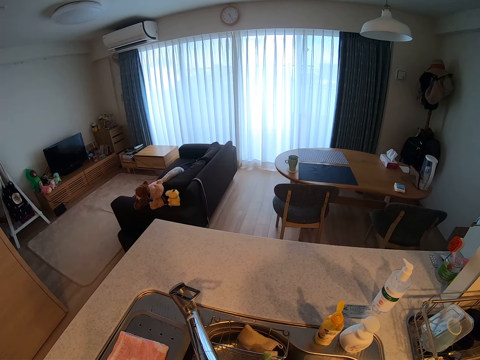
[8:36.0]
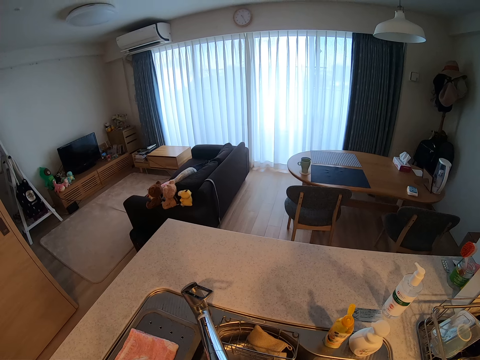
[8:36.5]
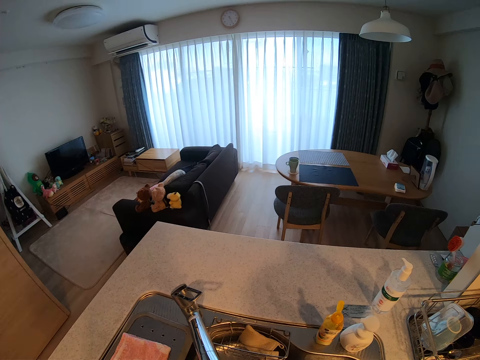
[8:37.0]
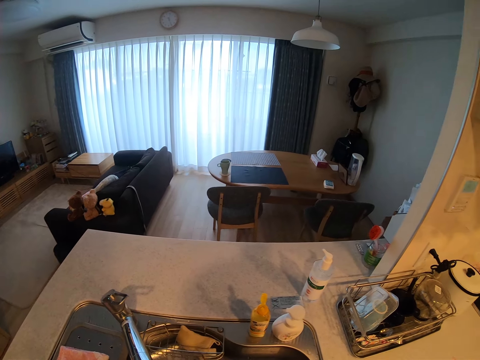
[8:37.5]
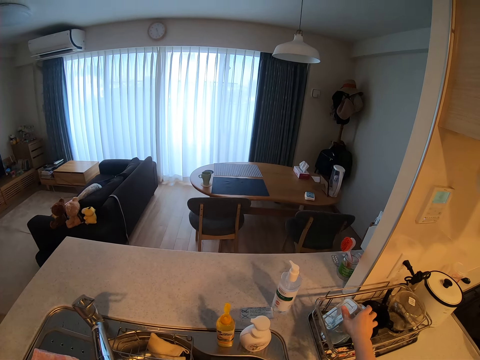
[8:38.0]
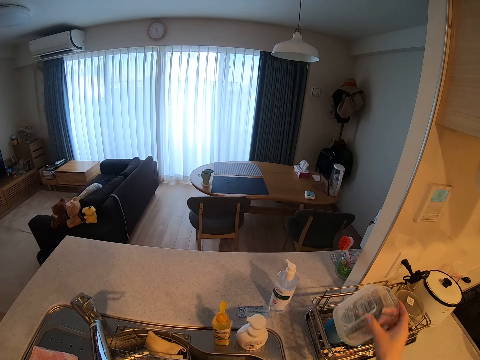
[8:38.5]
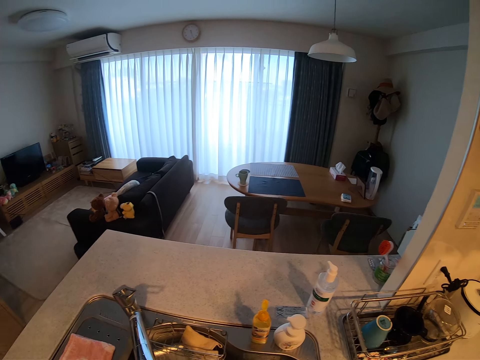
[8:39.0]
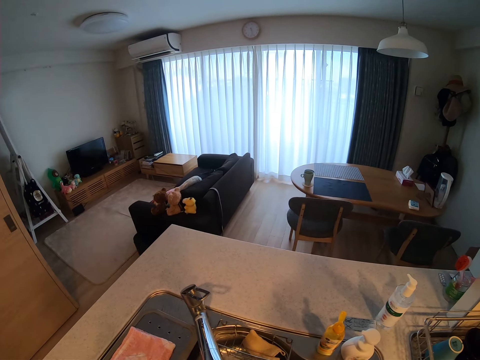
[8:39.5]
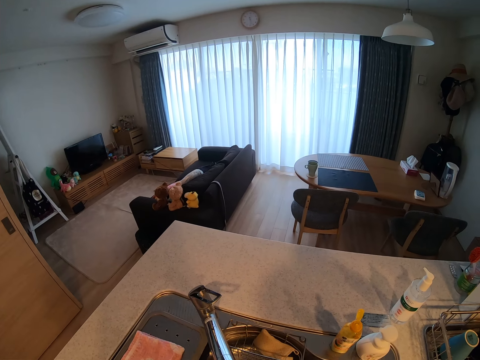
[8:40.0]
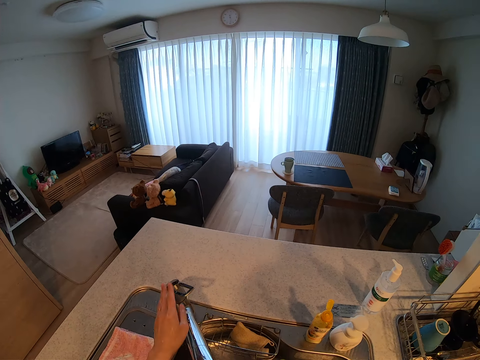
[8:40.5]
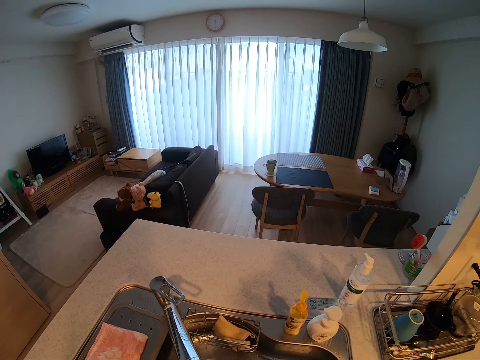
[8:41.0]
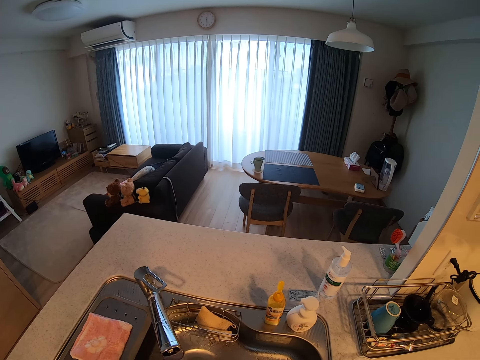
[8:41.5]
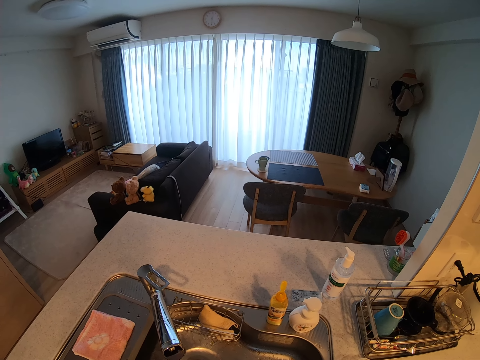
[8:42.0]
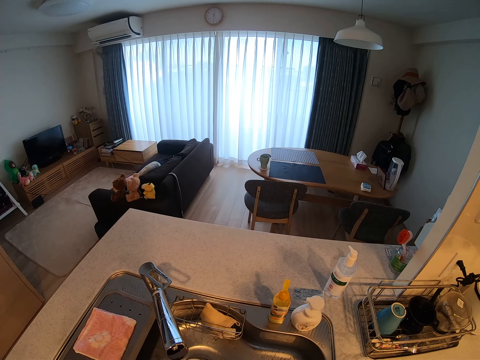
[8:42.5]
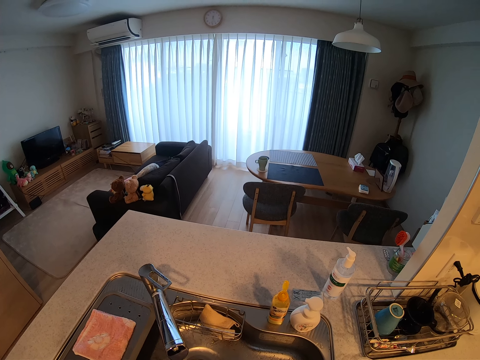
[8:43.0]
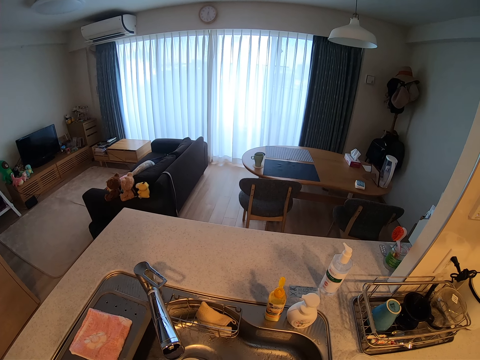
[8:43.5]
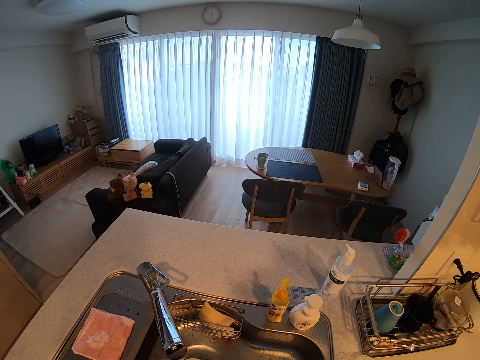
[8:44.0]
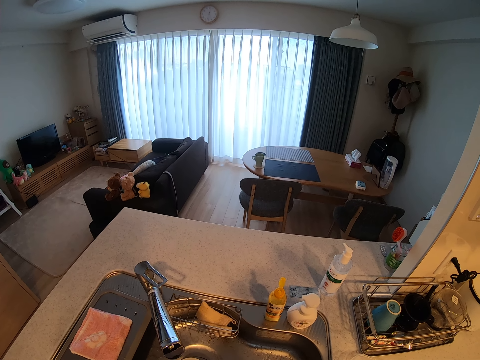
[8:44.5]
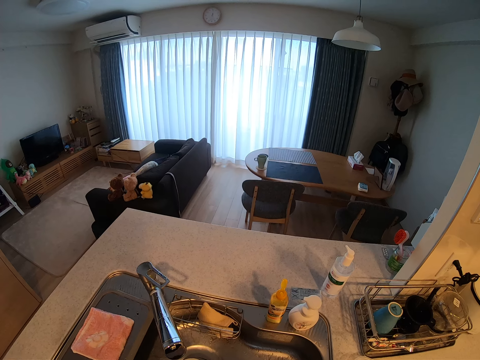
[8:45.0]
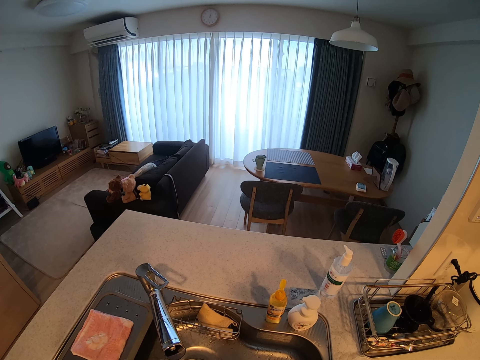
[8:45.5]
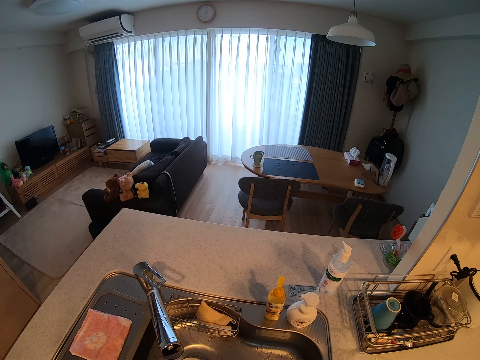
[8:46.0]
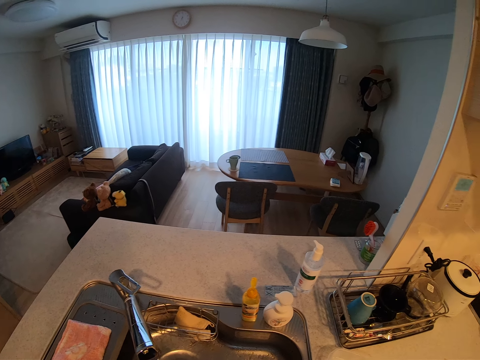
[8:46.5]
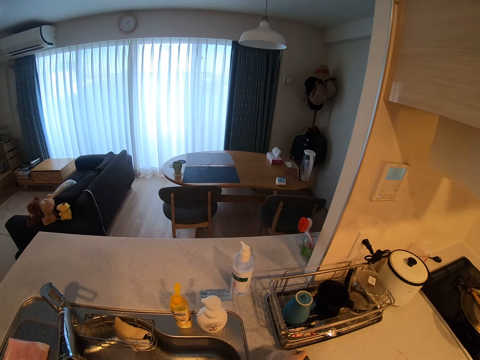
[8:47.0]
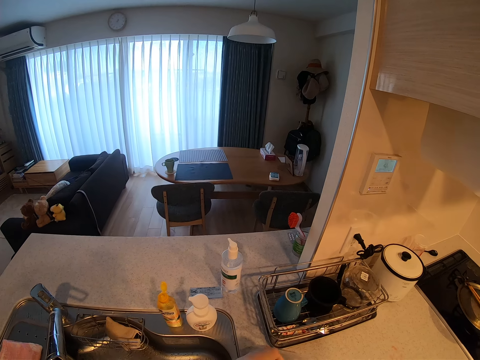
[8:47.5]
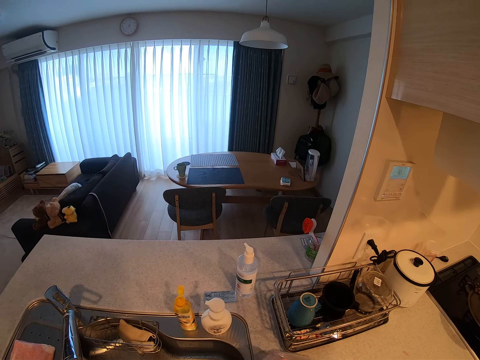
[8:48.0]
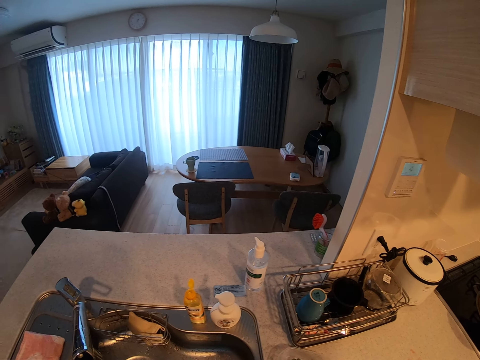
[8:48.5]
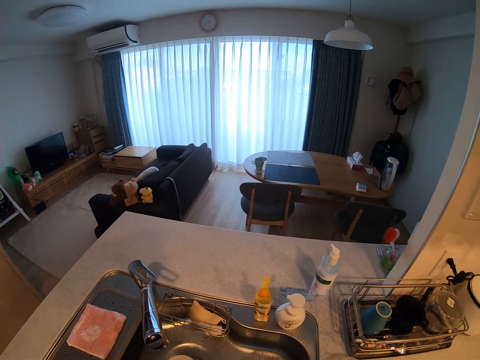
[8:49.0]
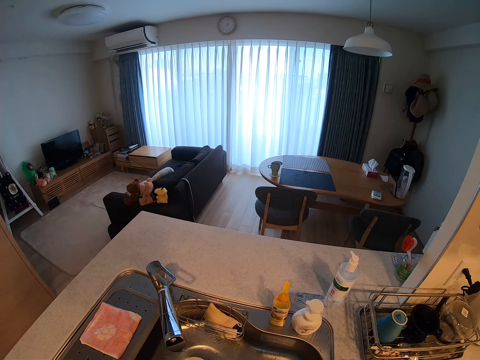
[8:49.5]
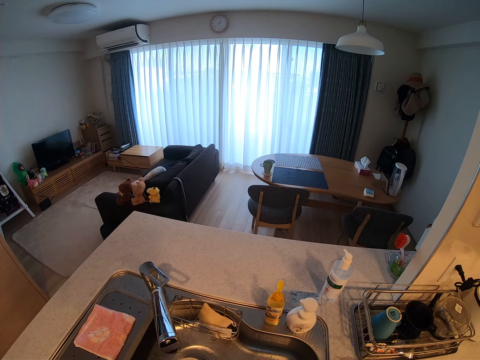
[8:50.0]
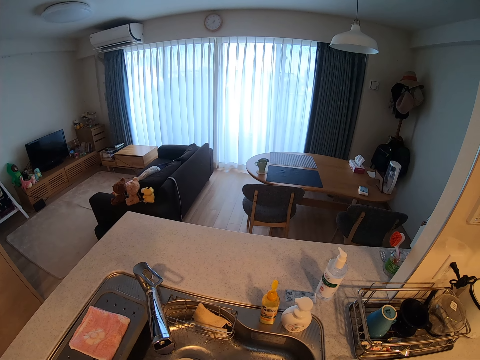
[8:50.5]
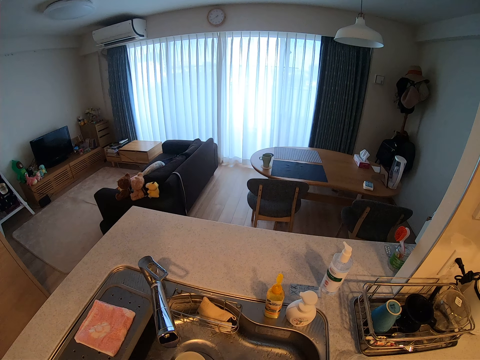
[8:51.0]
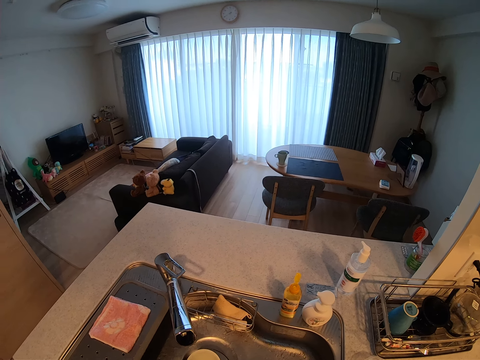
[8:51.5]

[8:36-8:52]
The camera wearer picks up a plastic container from a rack. They turn off the tap. They put vegetables into the plastic container.

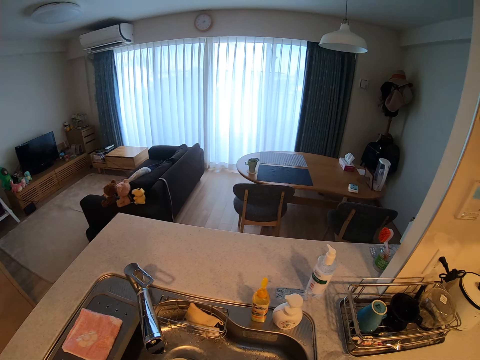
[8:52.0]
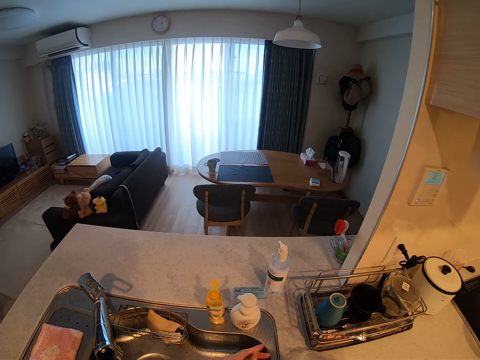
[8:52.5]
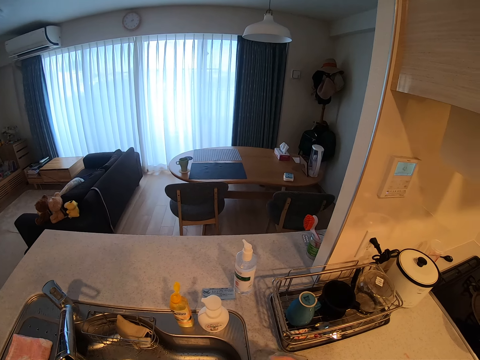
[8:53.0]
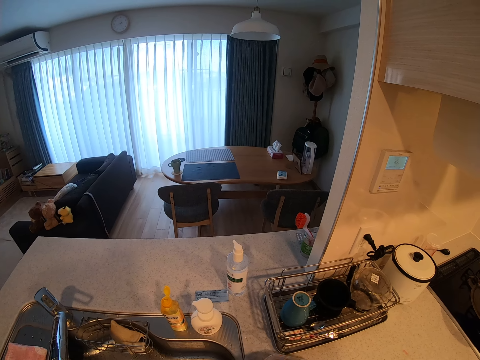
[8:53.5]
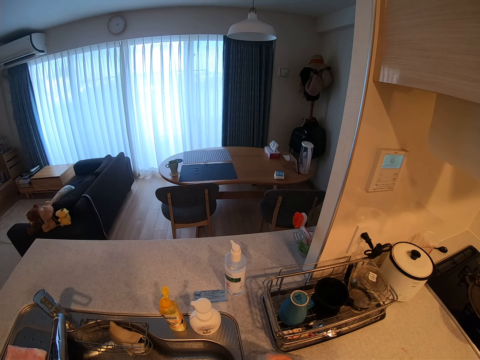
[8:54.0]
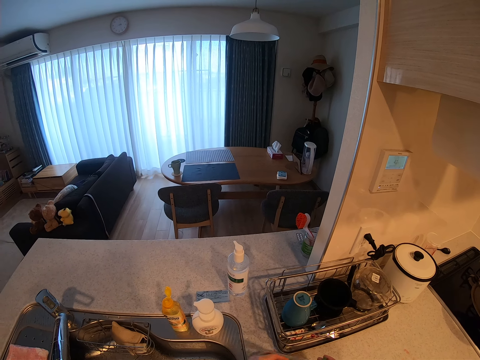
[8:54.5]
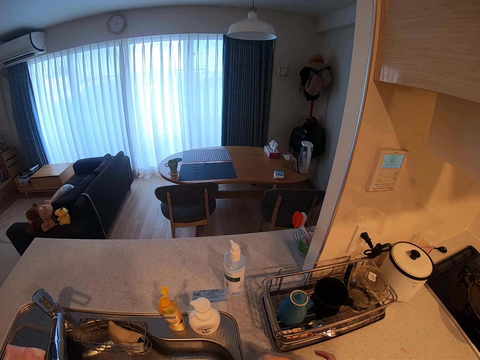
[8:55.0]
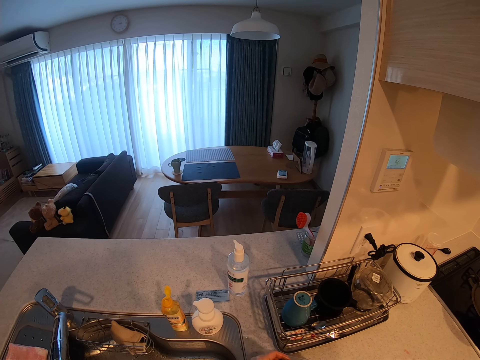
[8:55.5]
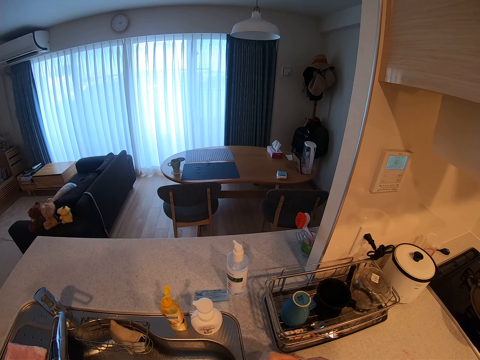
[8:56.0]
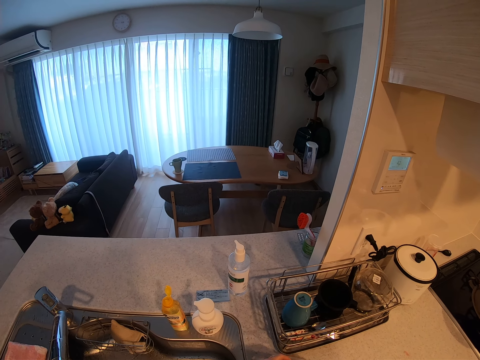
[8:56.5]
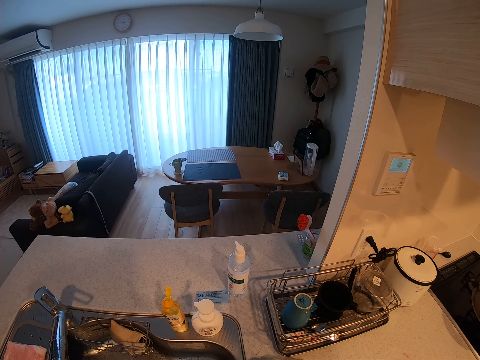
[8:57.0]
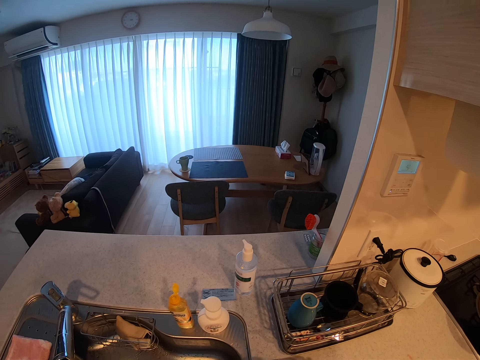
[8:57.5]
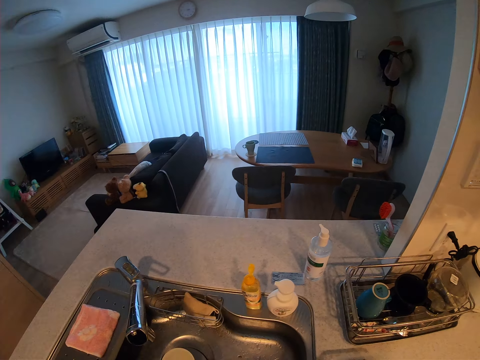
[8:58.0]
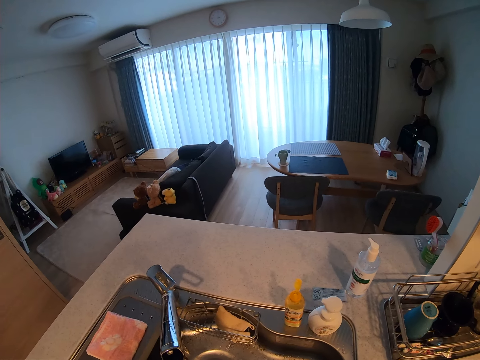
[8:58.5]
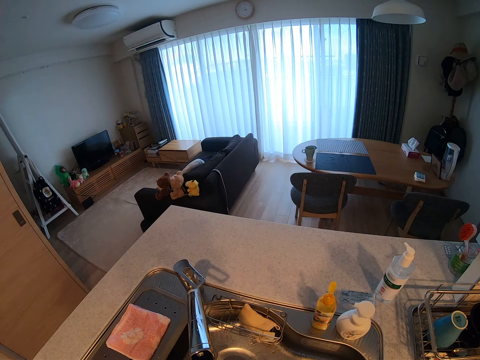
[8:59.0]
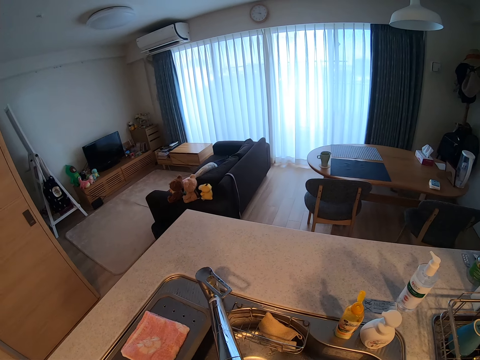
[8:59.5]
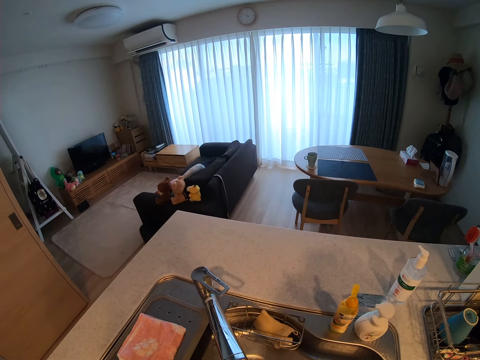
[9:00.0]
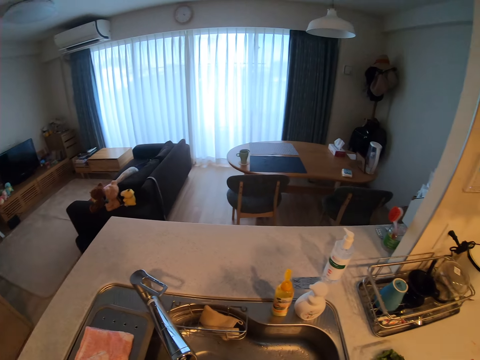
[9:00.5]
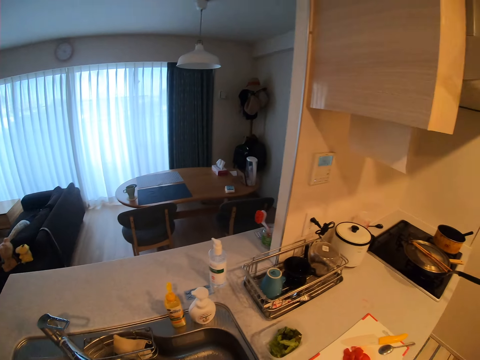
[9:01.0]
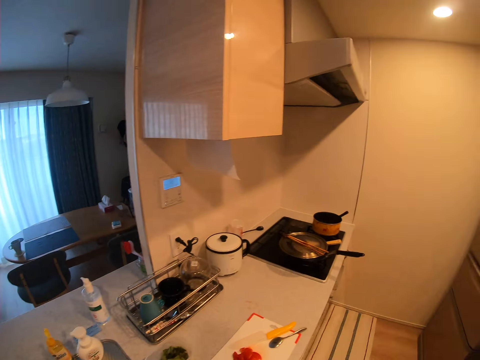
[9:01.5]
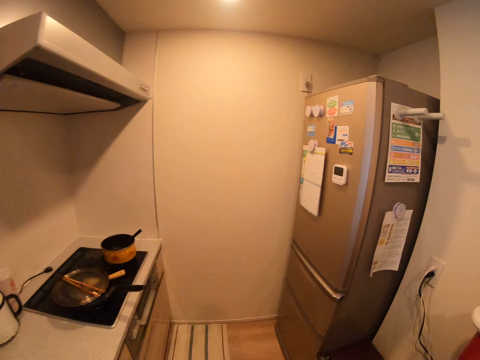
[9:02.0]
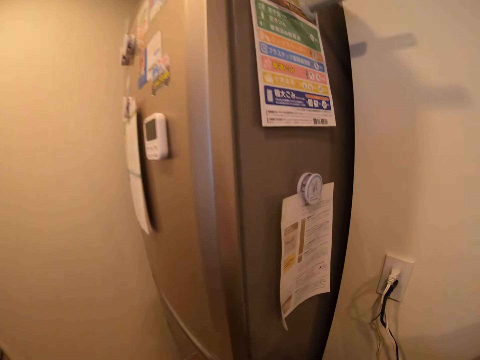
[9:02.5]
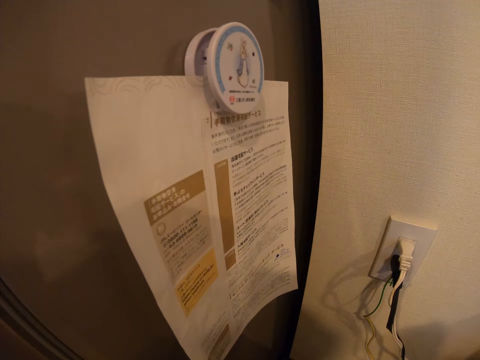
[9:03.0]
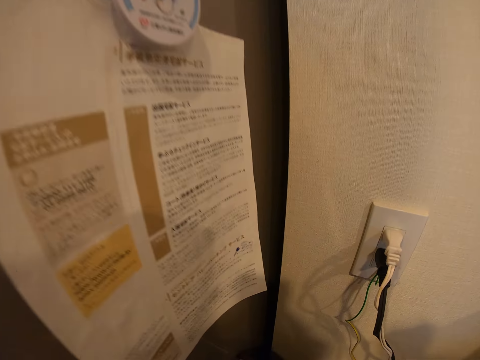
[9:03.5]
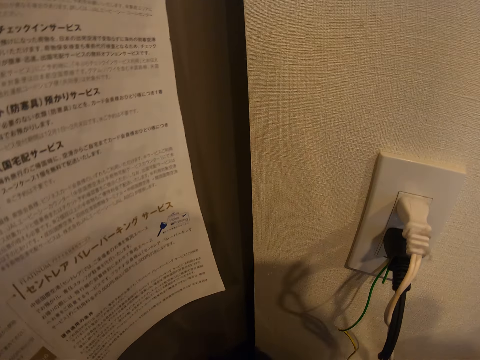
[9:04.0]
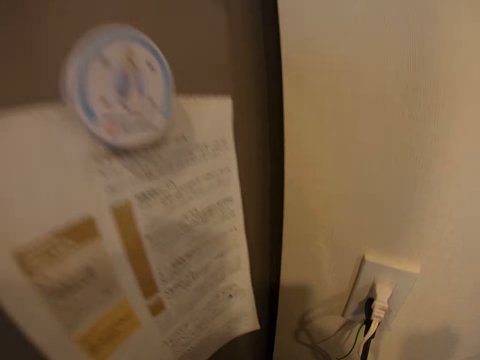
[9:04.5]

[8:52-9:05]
The camera wearer walks around the room.
